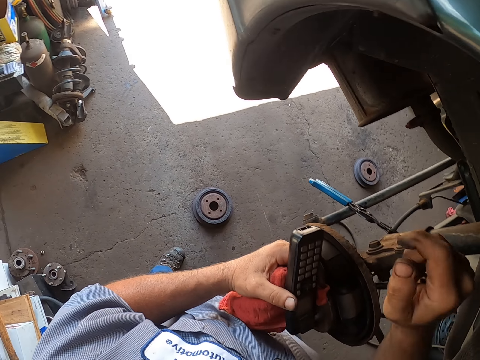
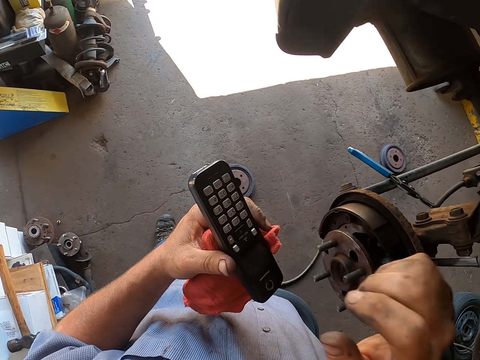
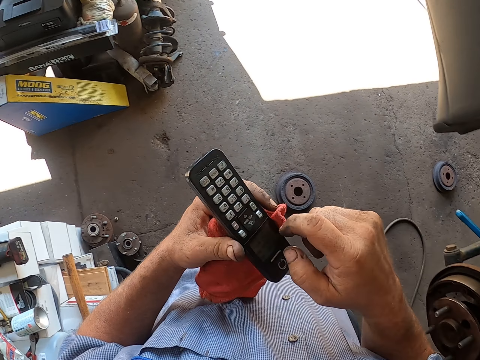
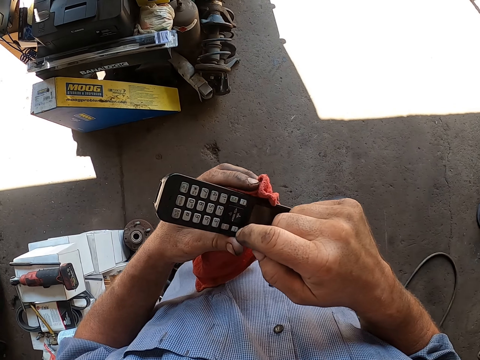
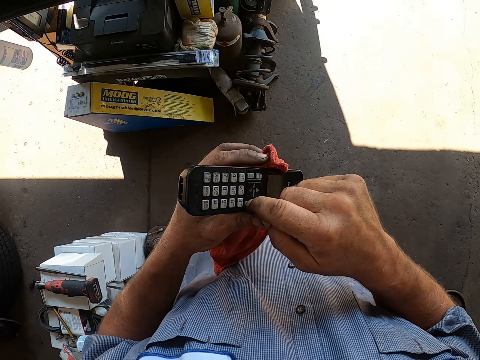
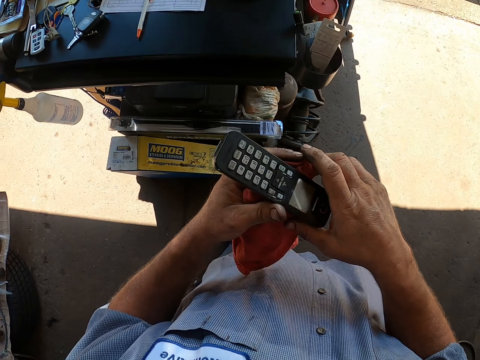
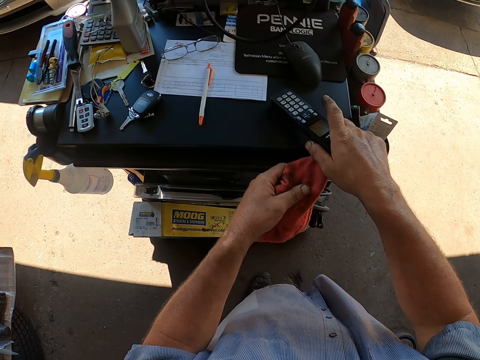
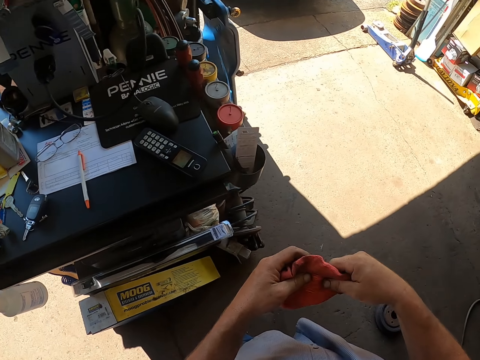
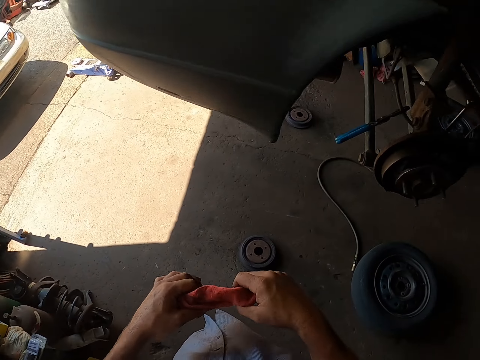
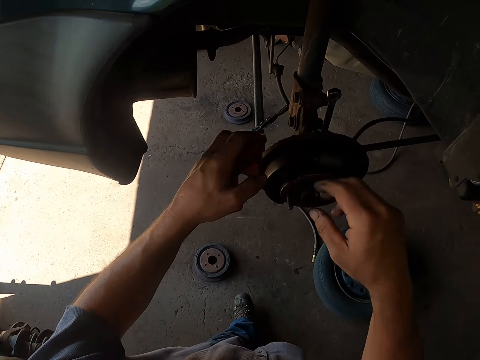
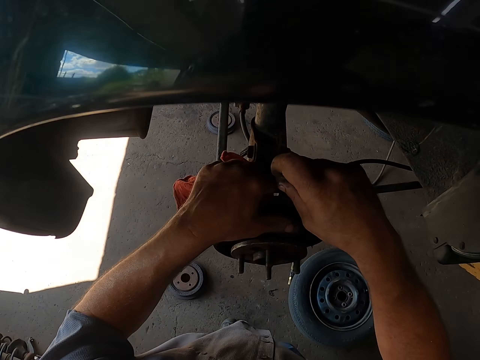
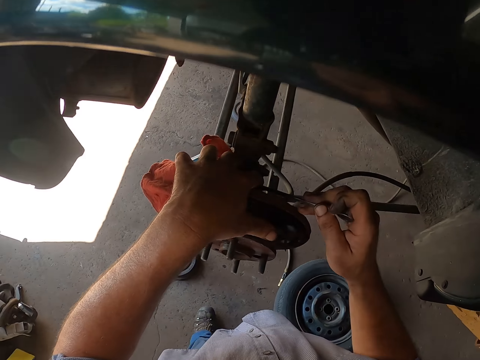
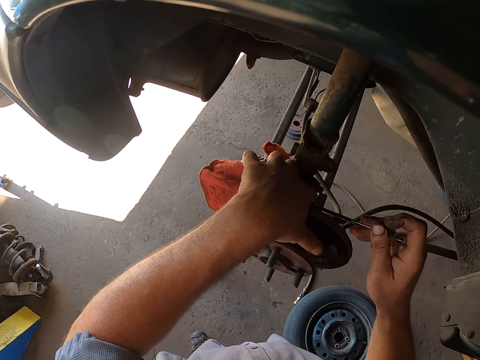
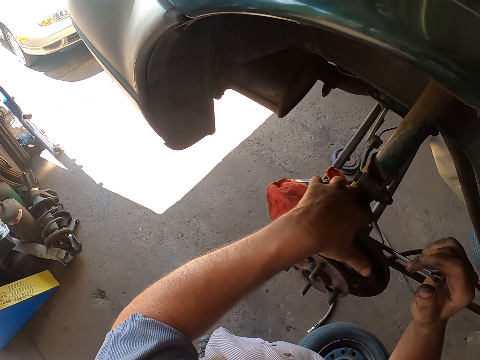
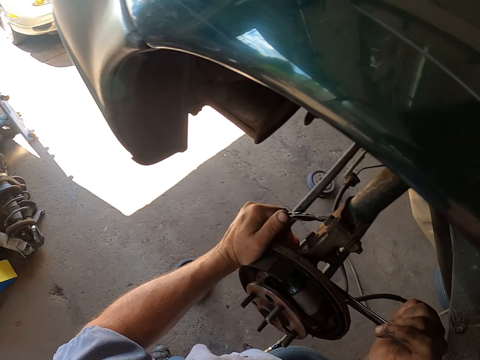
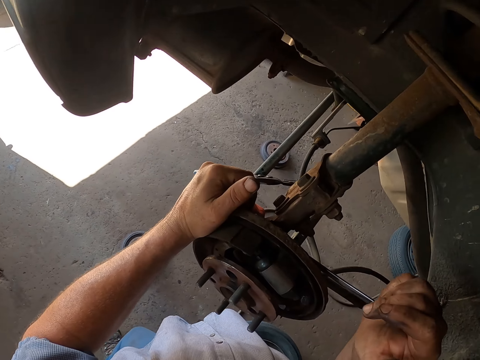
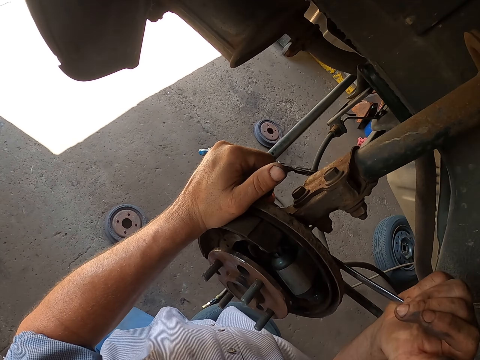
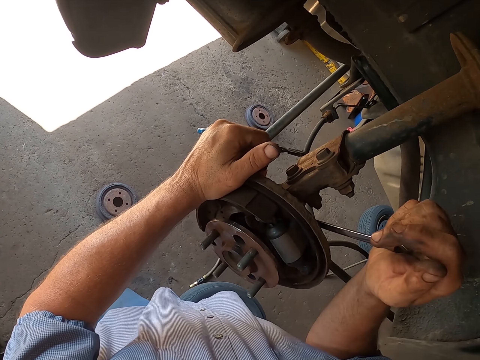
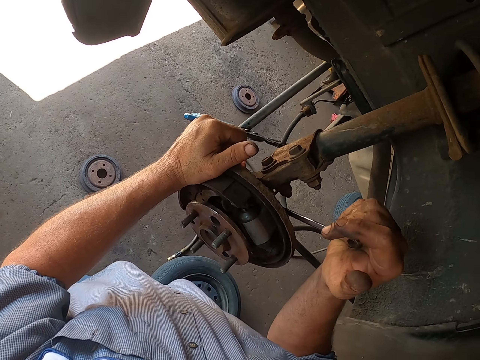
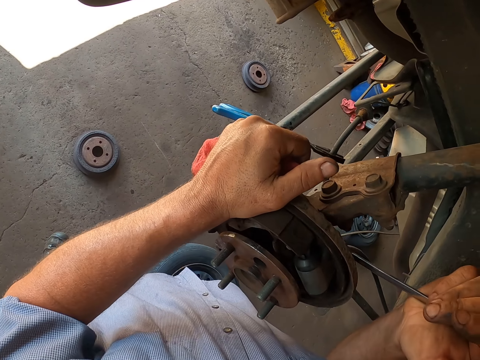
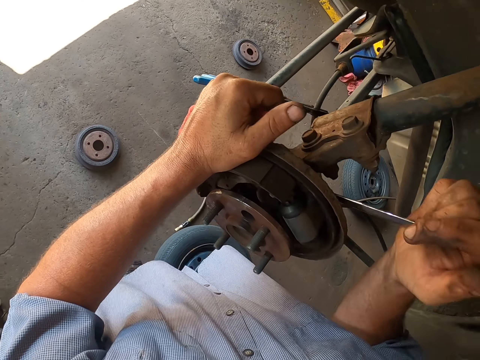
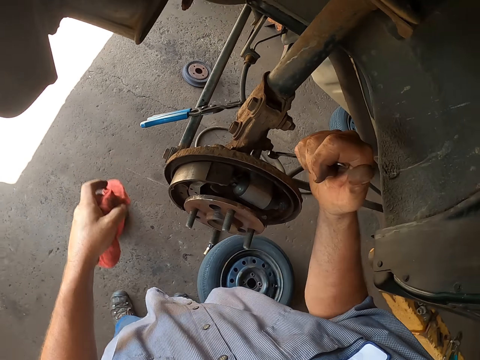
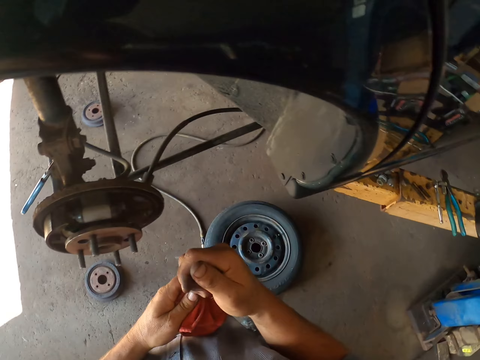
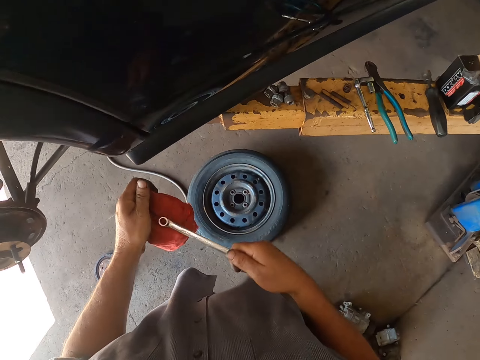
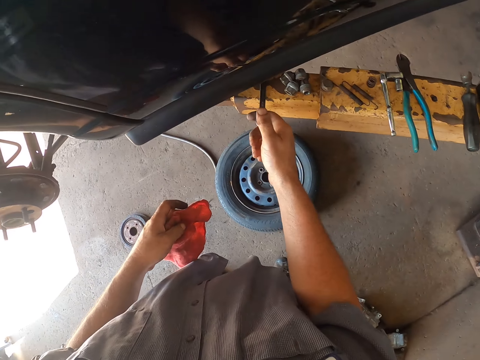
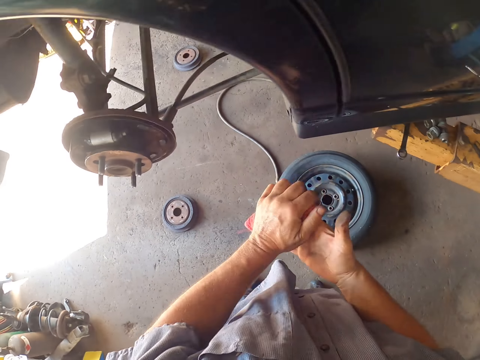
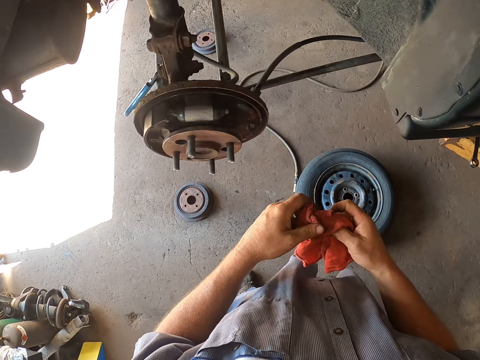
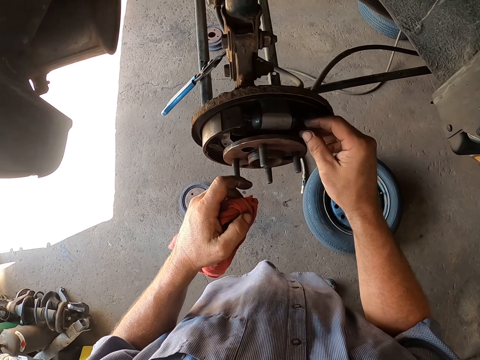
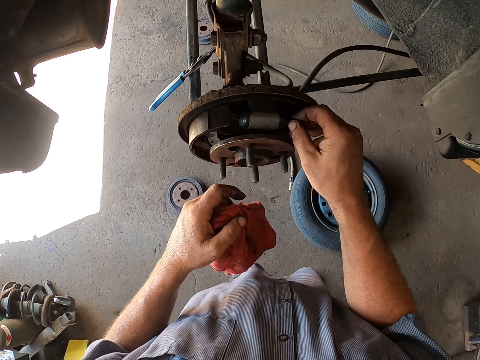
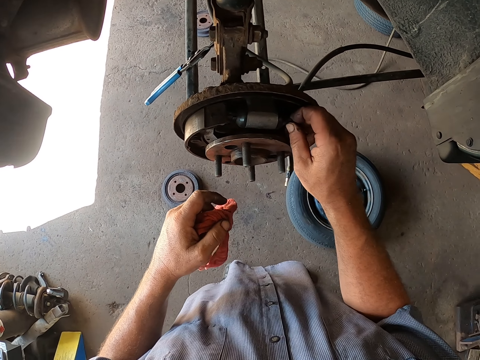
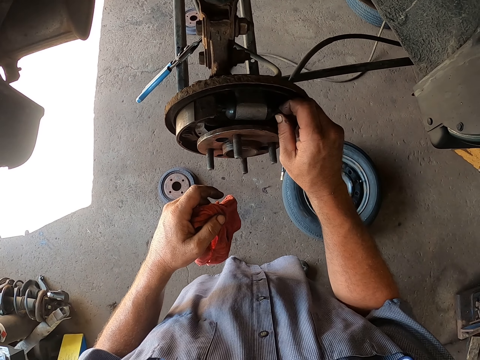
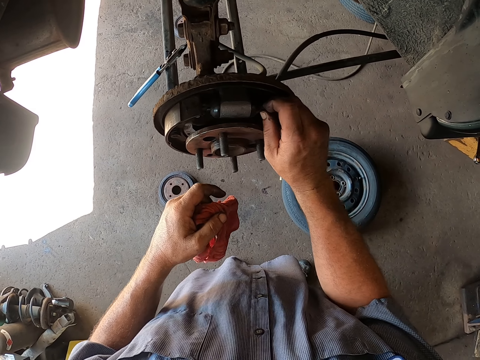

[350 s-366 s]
The camera wearer uses the phone. They hang up the call. They place the phone on the table. They turn around. They tighten the wheel hub. They hold the spanner. They place the spanner on a metal. They wipe their hands. They hold something.

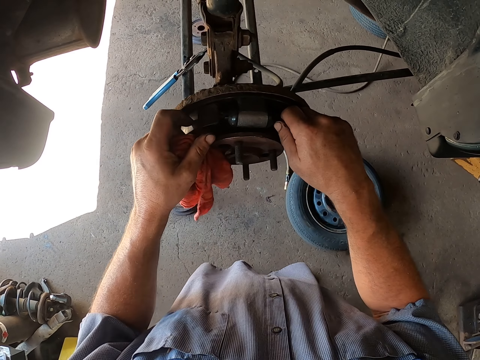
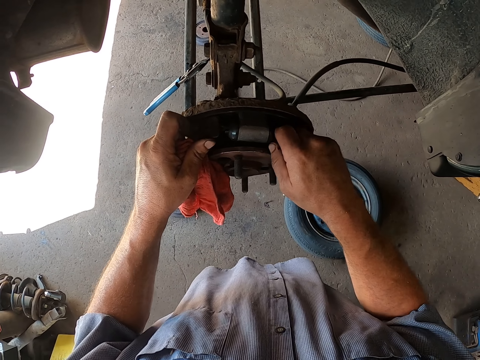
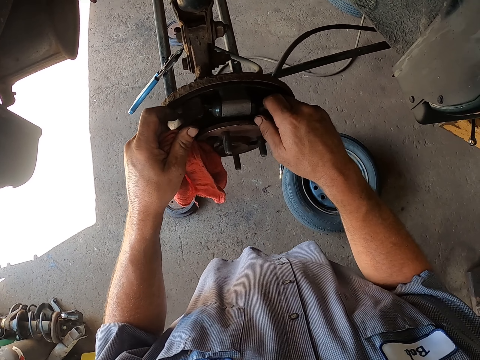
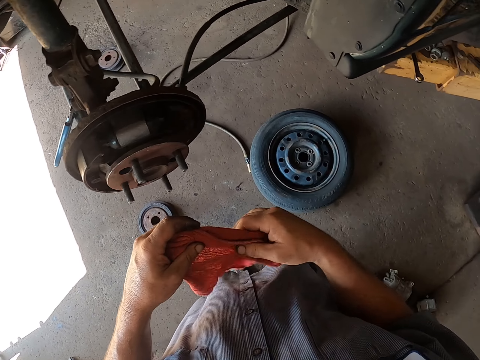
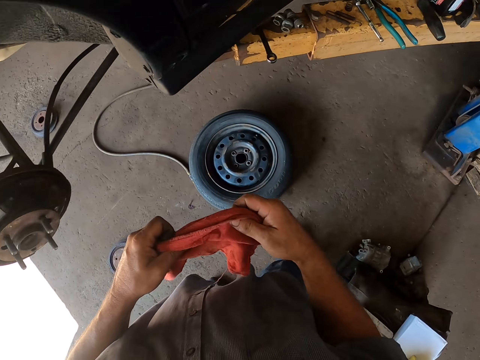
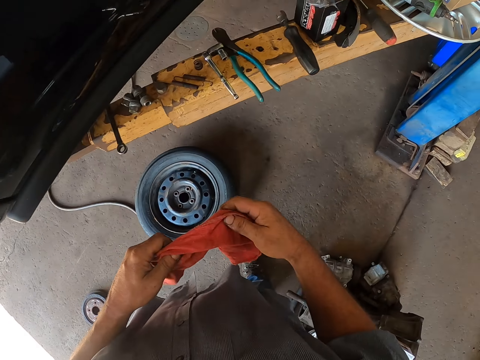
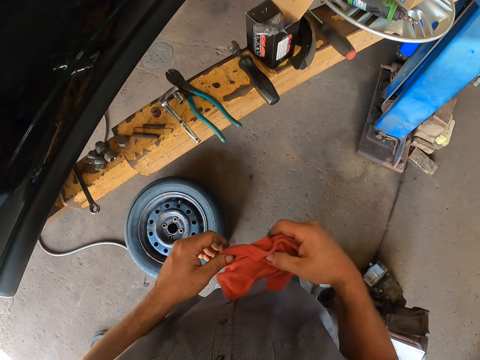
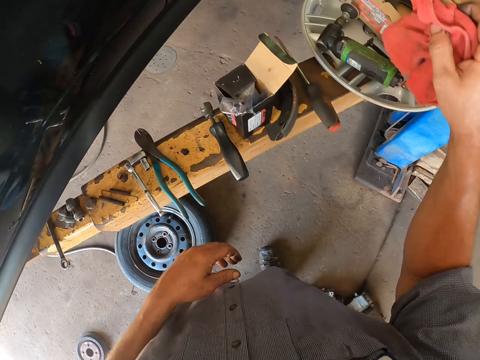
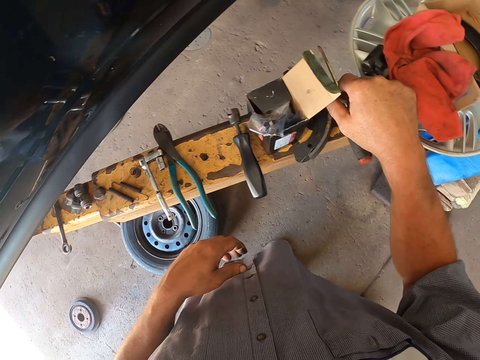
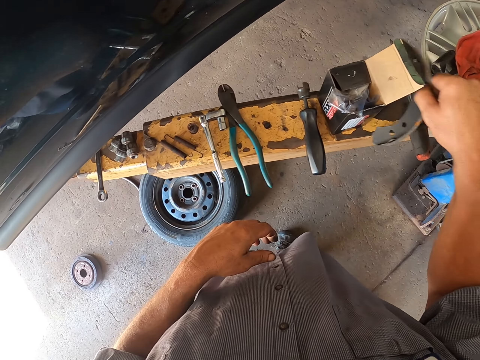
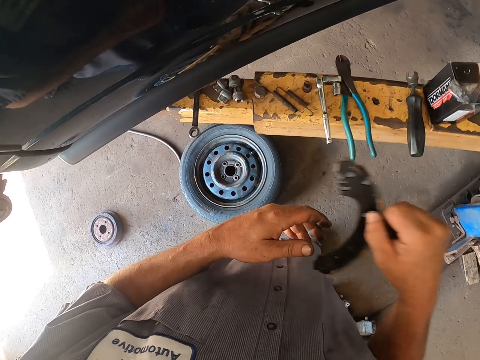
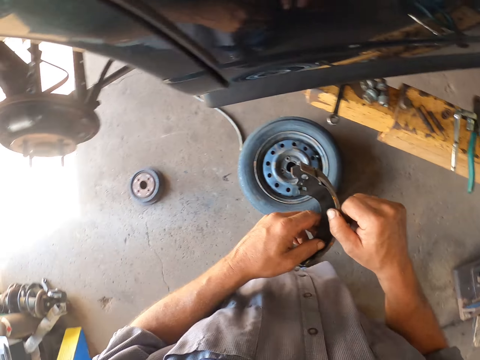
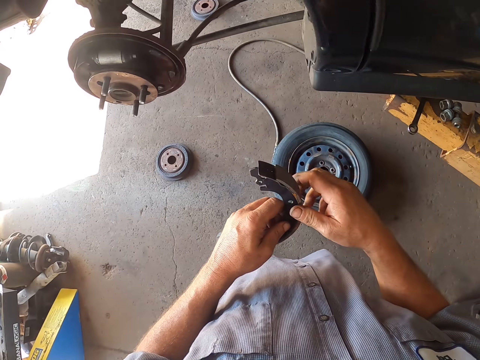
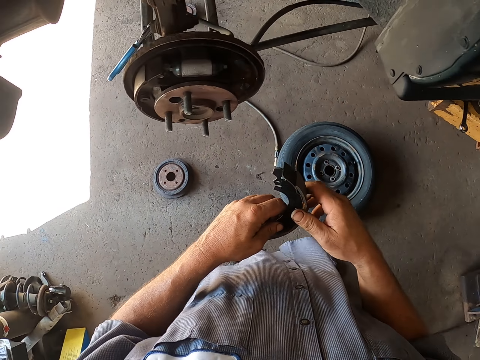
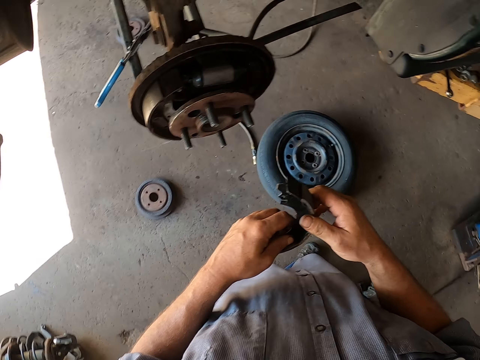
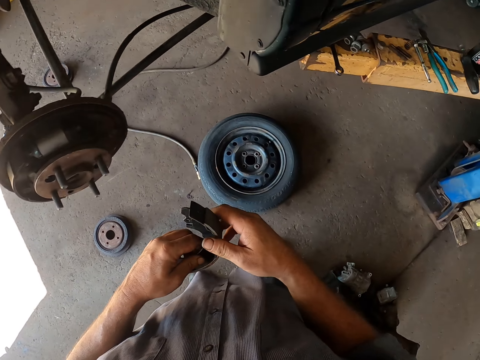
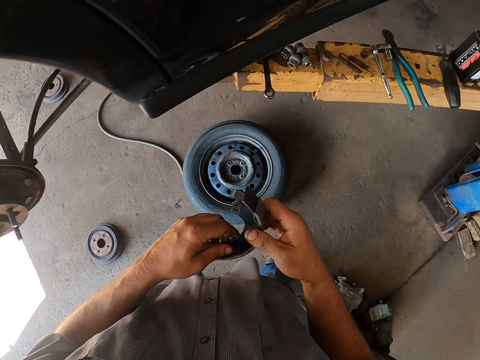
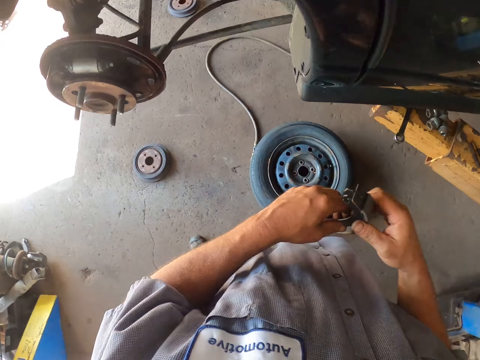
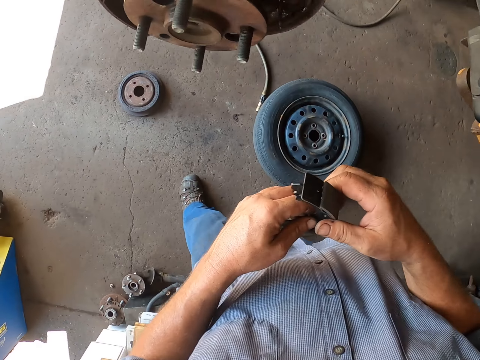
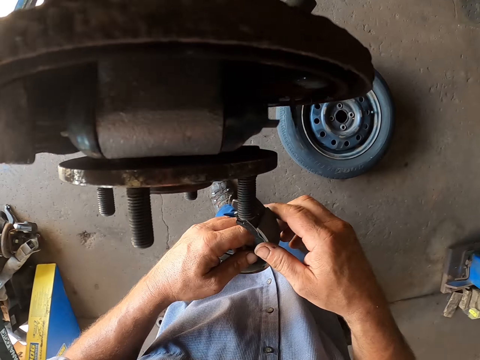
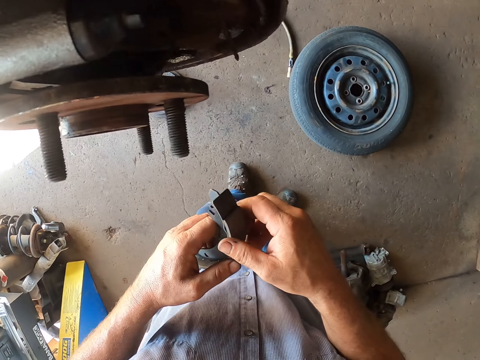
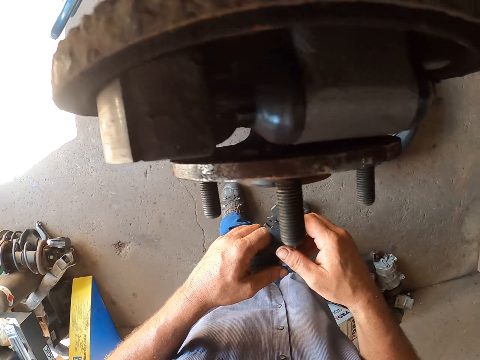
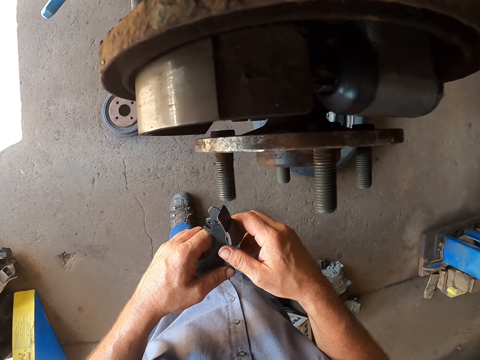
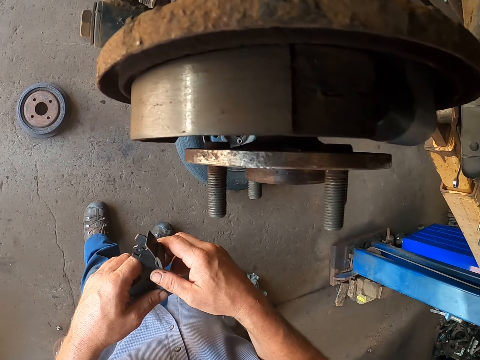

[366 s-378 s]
The camera wearer checks the wheel hub. They wipe their hands. They place the hand towel on something. They pick up something. They look around the rear wheel bearing.
